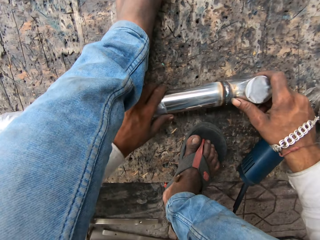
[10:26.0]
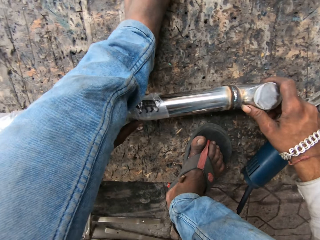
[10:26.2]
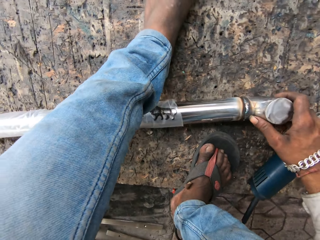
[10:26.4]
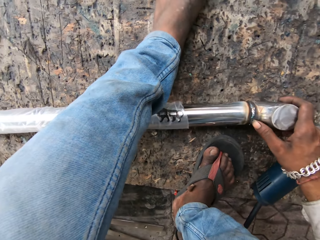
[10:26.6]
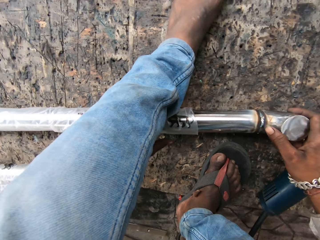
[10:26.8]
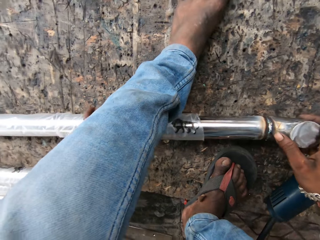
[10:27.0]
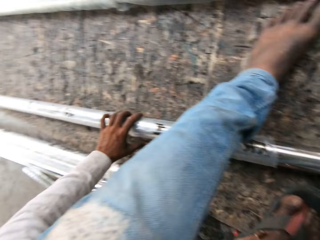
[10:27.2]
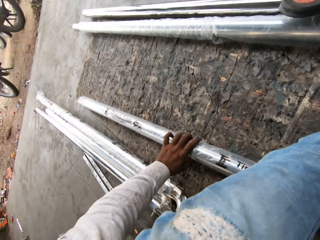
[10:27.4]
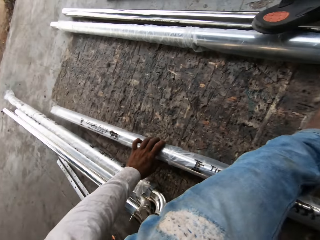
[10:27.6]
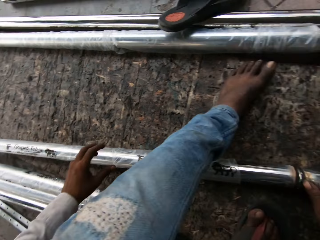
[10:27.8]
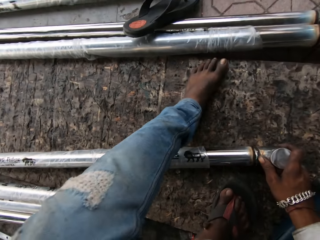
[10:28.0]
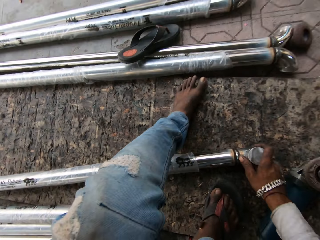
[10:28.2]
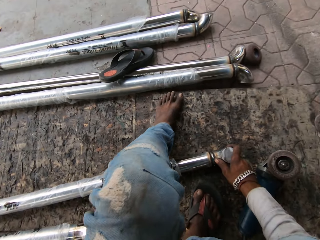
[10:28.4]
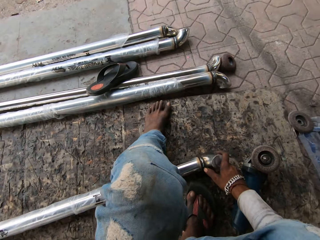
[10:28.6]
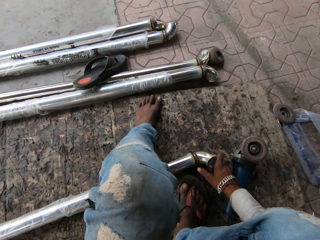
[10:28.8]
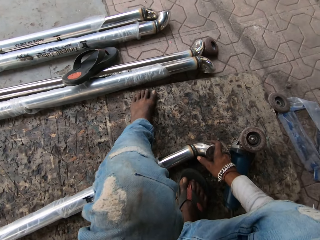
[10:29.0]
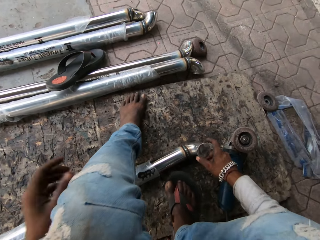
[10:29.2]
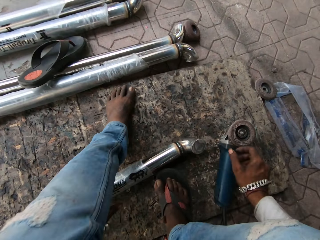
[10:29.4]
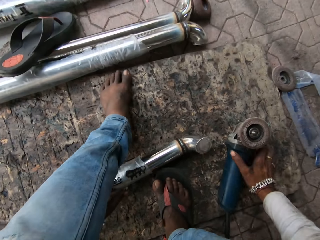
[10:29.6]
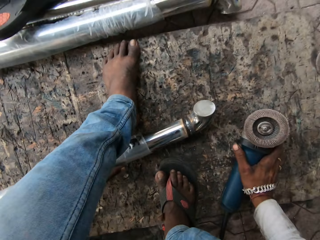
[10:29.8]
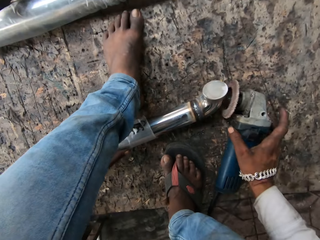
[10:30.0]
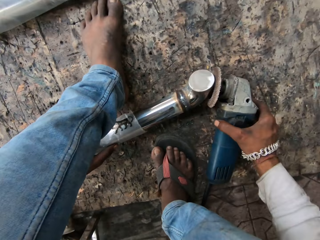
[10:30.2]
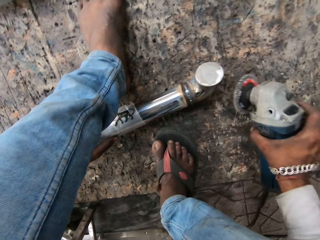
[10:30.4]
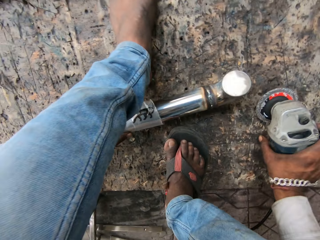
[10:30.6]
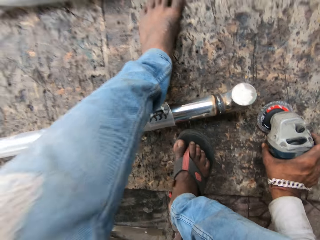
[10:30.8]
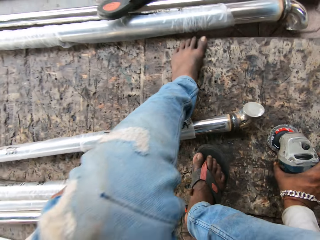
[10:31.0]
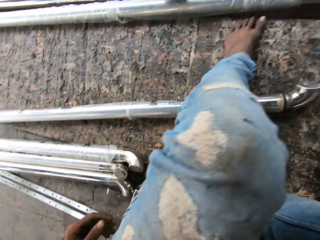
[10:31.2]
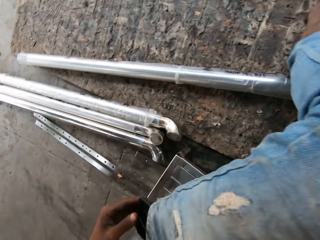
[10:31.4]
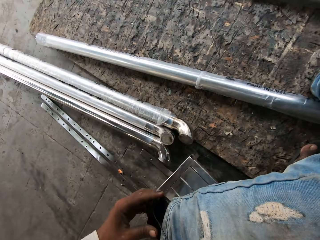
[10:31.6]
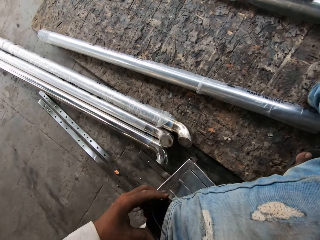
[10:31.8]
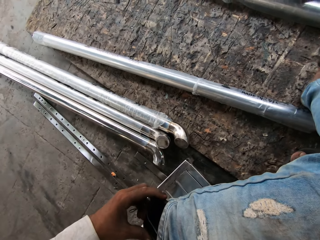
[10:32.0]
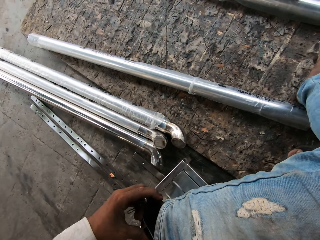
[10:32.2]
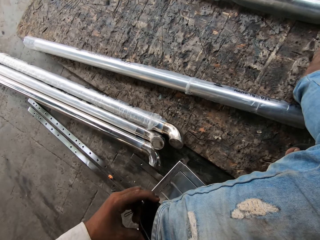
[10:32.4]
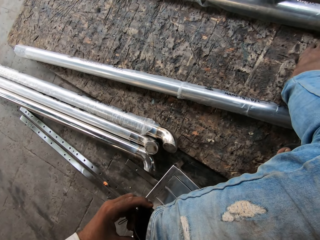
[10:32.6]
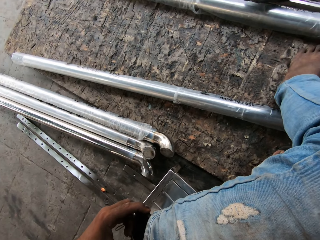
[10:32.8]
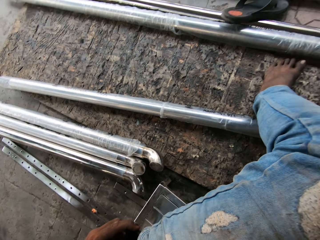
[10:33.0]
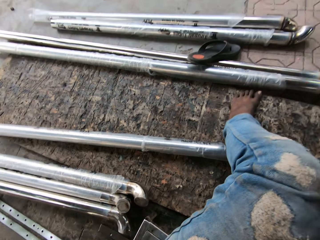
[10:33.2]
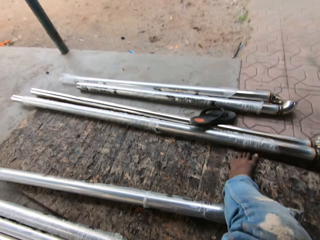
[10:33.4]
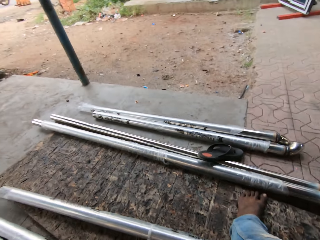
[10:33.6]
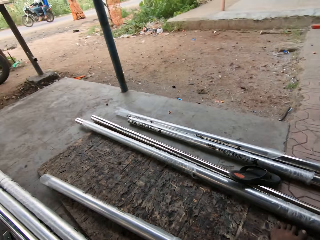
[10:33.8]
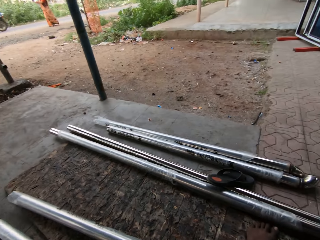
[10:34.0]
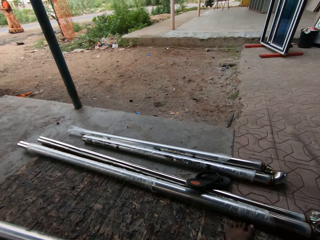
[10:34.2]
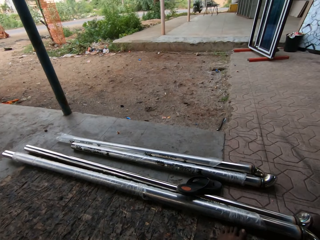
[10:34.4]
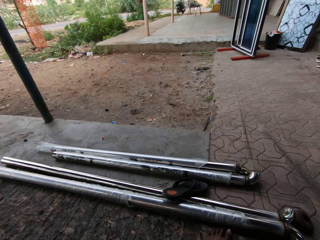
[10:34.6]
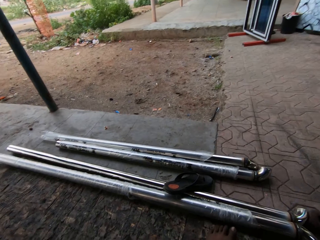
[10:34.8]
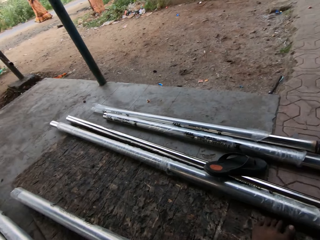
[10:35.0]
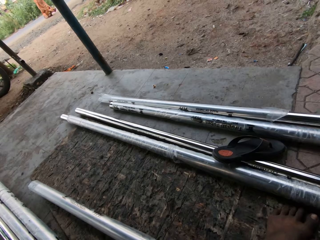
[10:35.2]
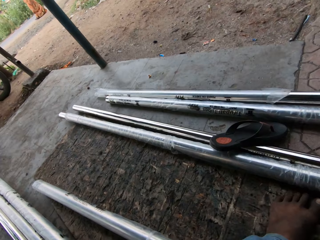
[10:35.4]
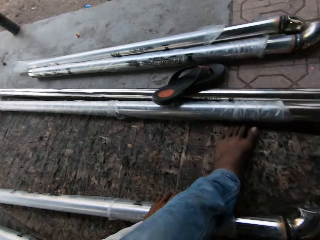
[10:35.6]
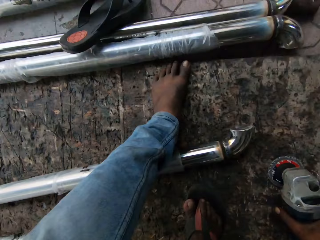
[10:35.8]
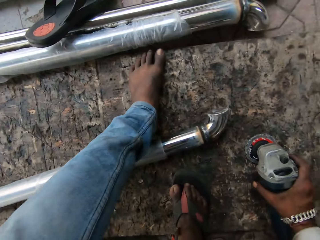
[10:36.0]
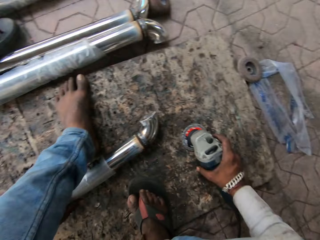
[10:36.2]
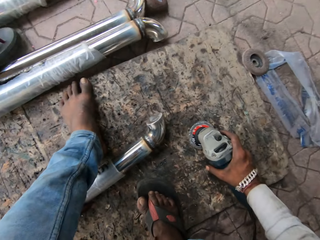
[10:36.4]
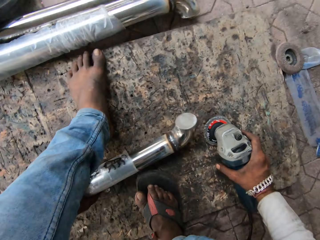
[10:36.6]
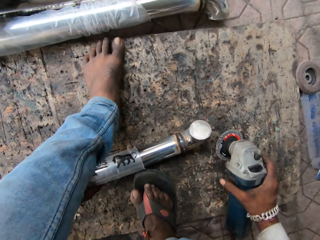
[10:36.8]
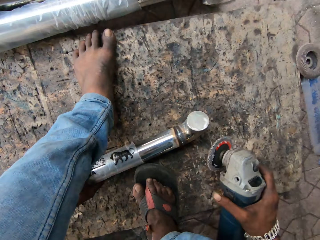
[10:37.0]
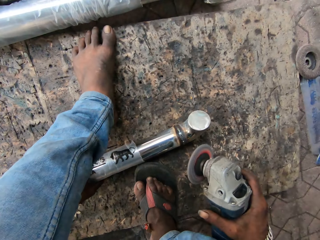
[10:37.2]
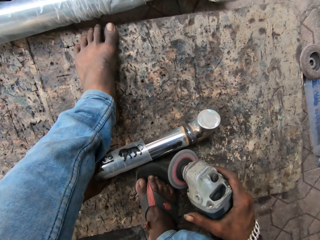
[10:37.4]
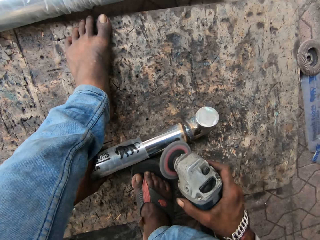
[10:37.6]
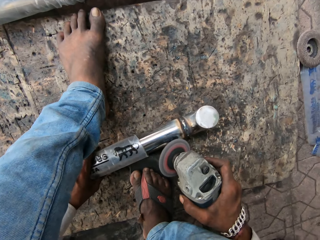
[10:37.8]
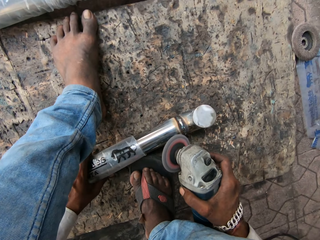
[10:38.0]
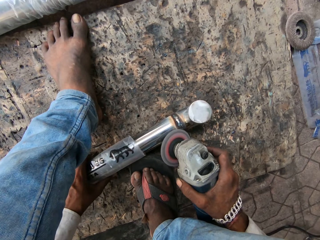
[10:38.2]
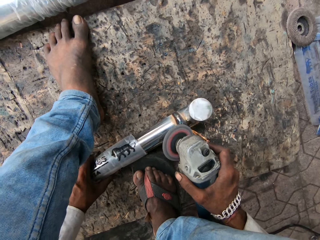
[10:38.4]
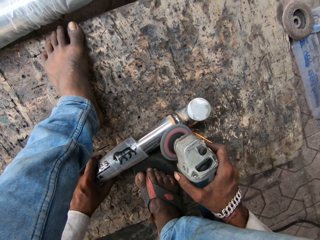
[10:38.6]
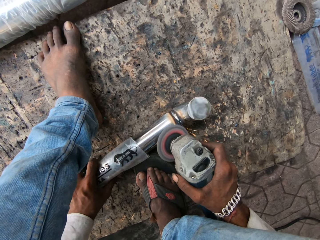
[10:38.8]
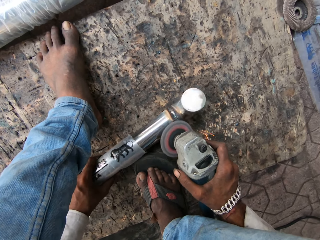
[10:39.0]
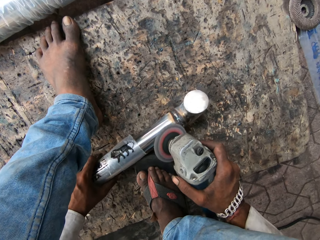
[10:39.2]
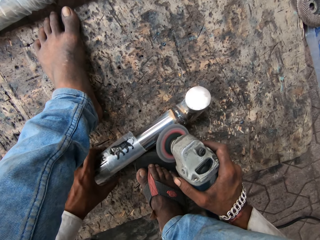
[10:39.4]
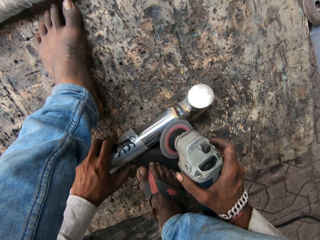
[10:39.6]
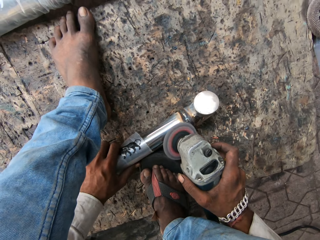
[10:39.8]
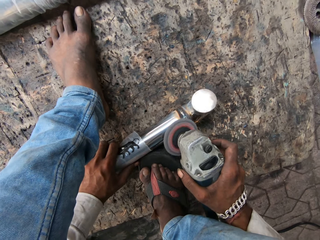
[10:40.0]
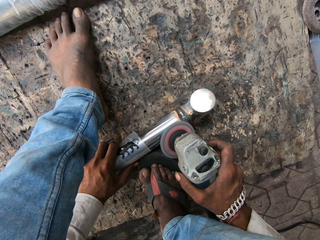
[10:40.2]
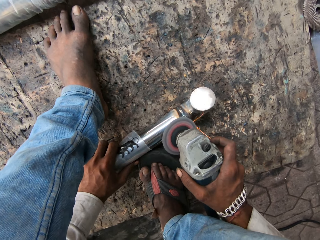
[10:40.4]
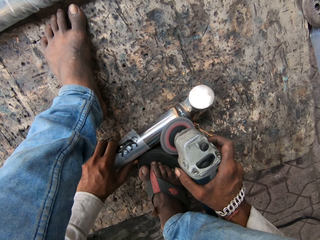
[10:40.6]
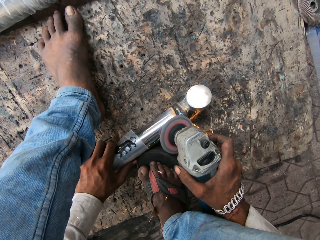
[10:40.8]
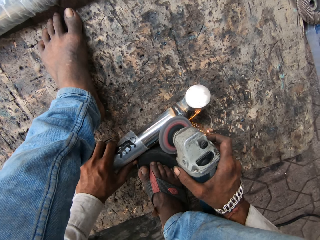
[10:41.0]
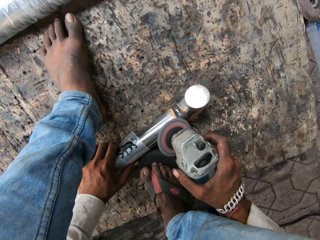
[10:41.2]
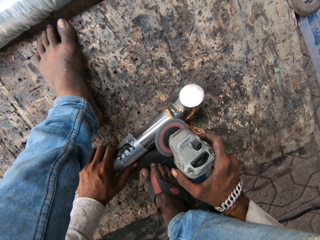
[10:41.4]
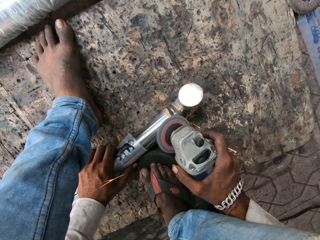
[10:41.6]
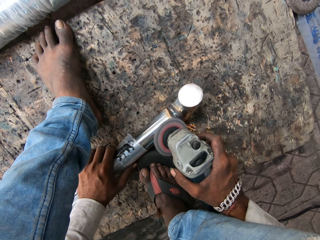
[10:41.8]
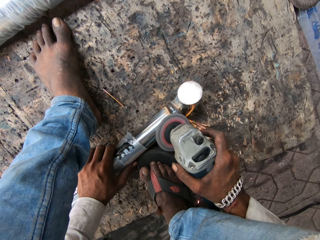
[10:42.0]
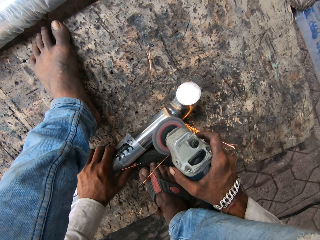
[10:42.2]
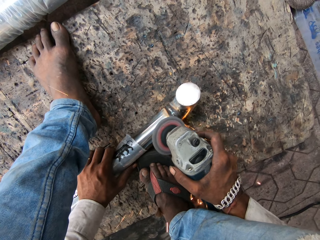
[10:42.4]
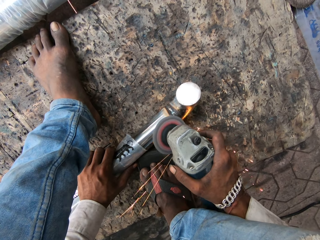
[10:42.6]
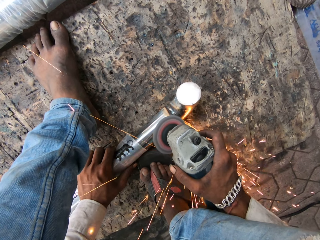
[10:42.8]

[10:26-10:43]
The camera wearer holds a metal. They pick up the grinder. They pick up the metal. They hold the phone with the left hand. They touch something. They look around. They grind the steel rod with the grinder. They smoothen the metal.

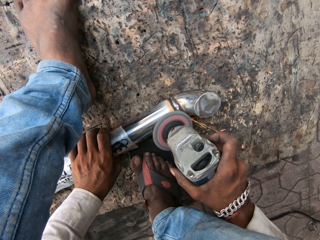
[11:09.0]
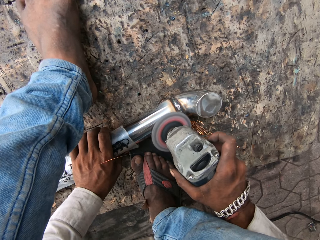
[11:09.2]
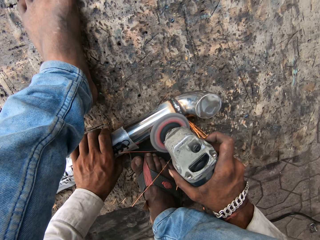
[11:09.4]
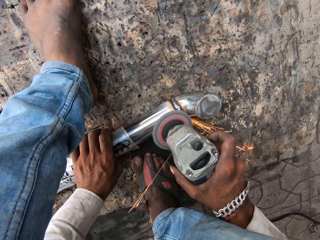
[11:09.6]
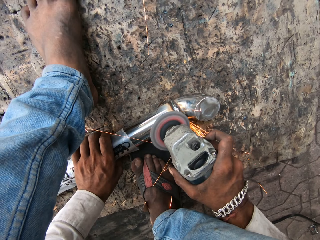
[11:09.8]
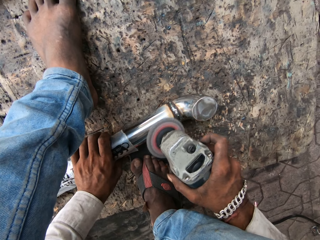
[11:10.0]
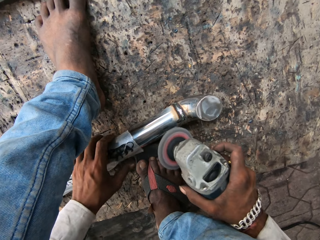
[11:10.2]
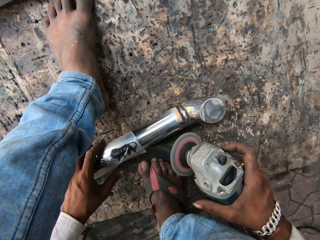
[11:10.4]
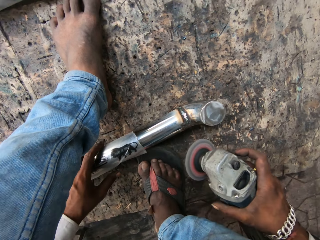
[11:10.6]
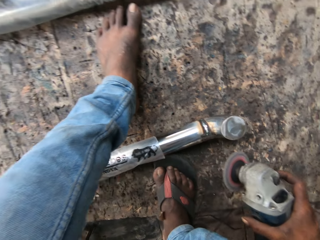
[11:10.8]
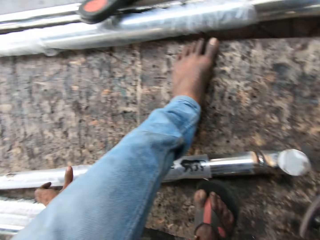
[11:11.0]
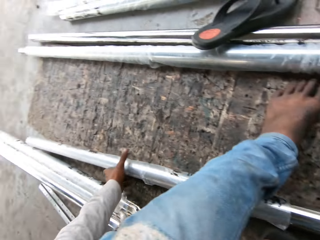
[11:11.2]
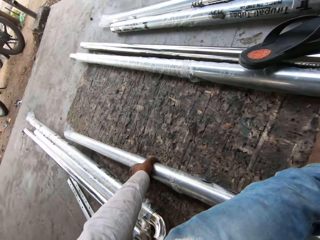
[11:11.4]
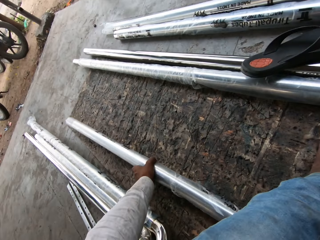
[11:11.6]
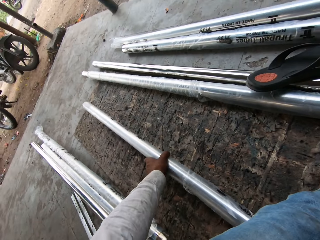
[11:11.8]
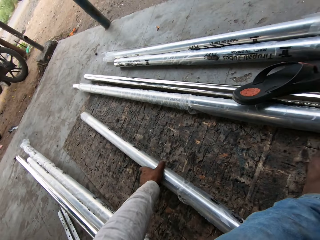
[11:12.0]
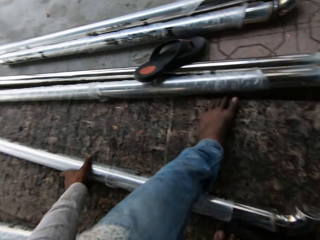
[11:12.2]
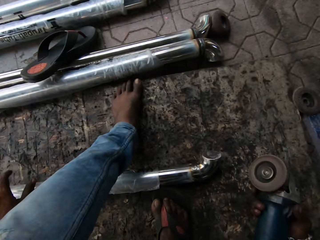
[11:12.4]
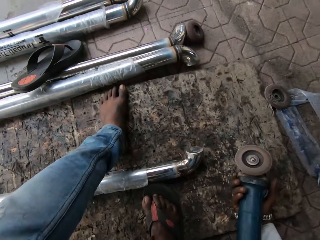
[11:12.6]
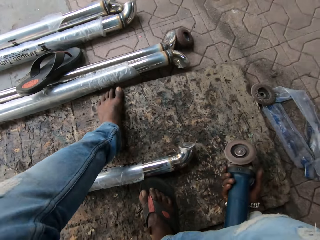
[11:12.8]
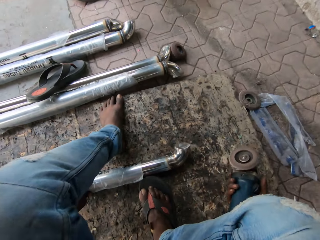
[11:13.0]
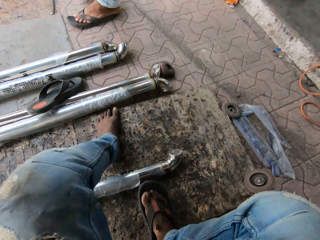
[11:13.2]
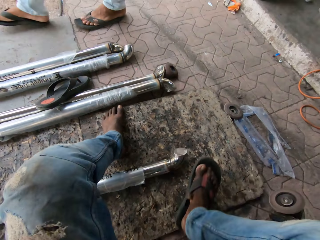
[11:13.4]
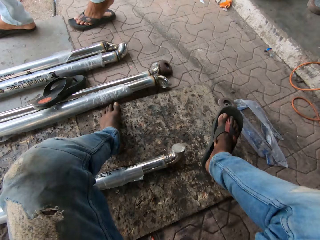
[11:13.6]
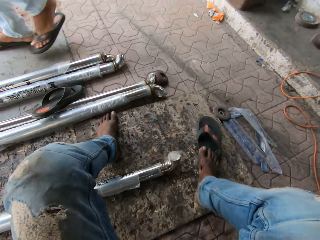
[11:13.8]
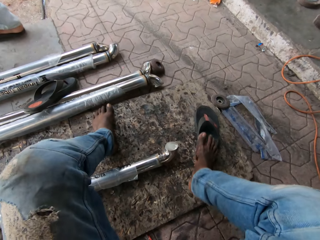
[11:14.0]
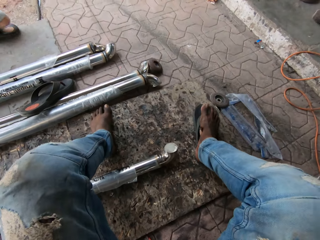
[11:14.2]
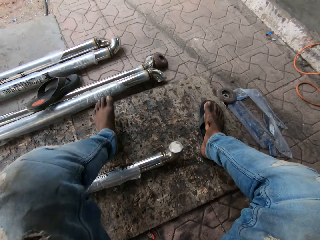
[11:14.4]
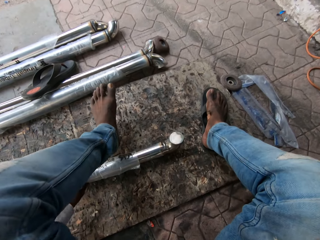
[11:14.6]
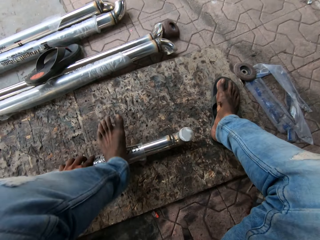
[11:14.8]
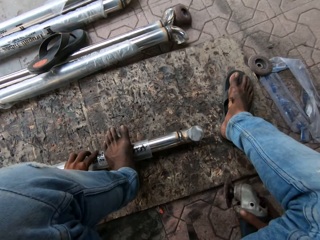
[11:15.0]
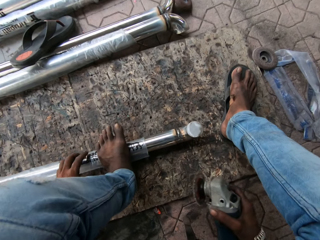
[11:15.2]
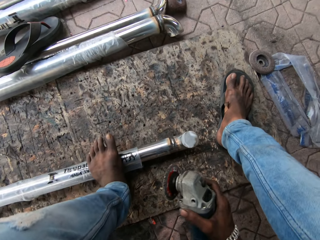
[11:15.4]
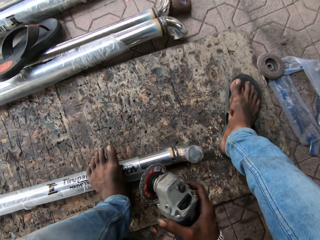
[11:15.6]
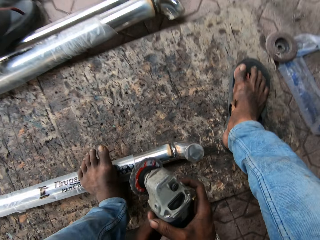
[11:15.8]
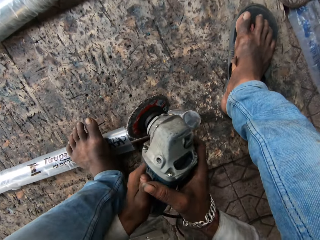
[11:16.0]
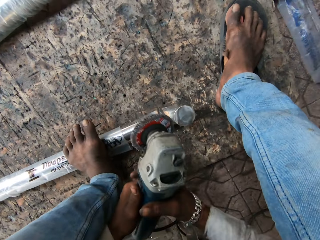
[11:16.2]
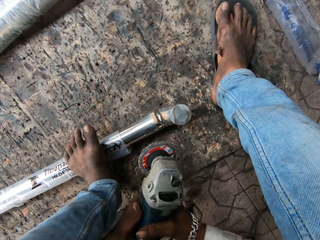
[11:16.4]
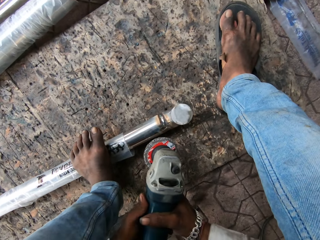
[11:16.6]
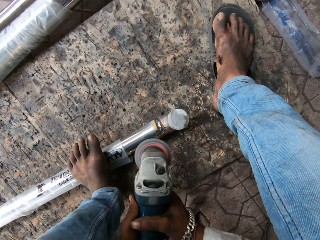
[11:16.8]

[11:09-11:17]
The camera wearer moves the steel rod. They move the right foot, remove the flipflop of the right foot, stretch a leg and move the left foot onto the steel rod.
